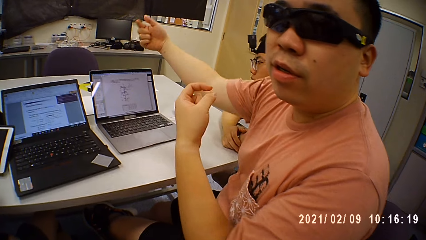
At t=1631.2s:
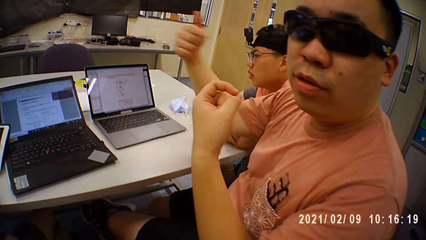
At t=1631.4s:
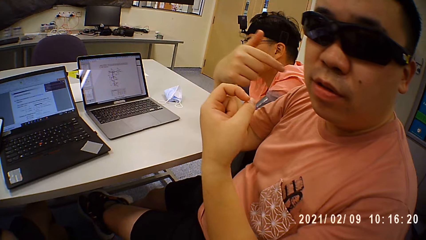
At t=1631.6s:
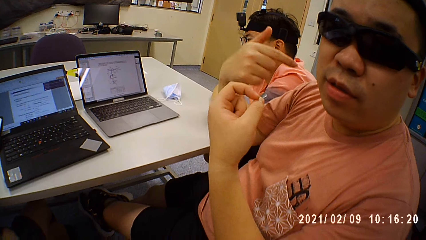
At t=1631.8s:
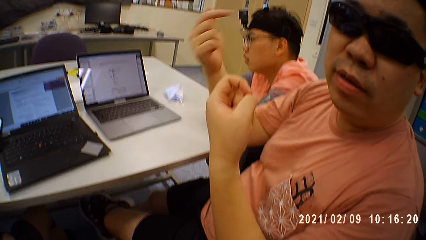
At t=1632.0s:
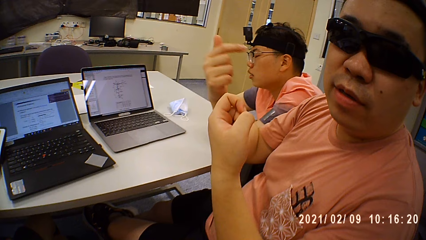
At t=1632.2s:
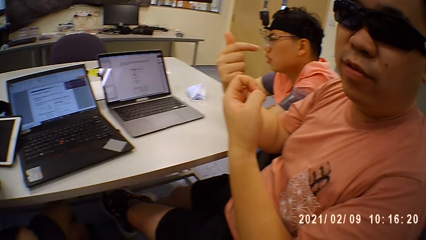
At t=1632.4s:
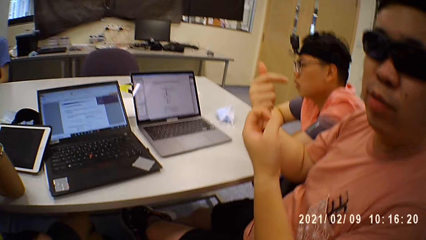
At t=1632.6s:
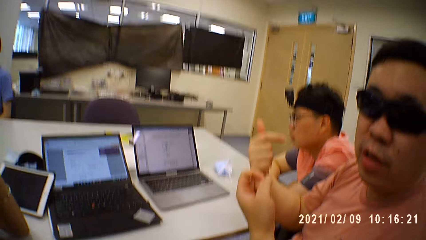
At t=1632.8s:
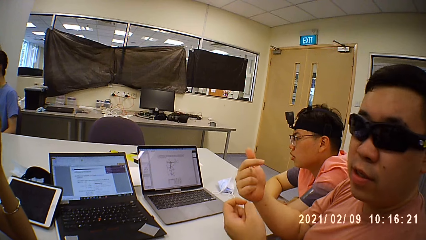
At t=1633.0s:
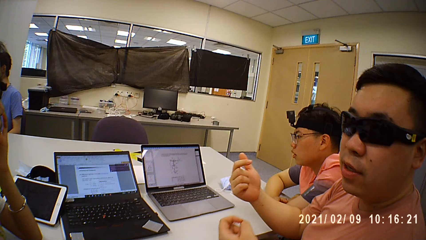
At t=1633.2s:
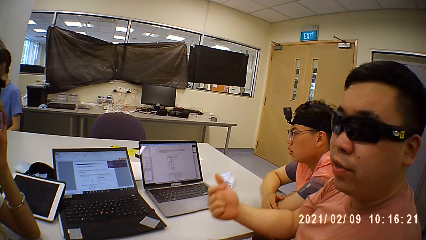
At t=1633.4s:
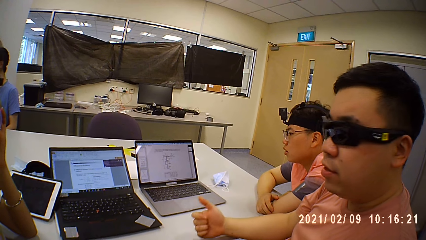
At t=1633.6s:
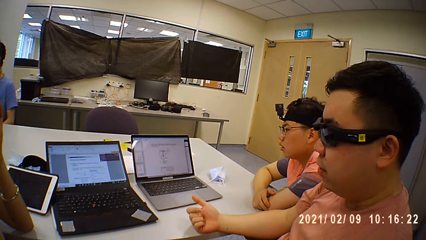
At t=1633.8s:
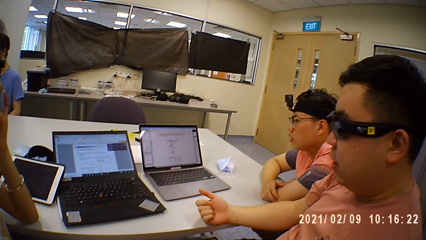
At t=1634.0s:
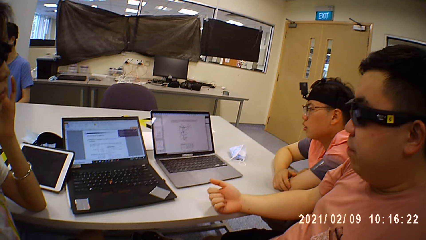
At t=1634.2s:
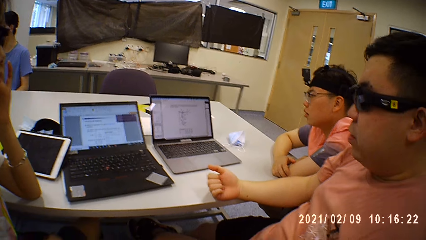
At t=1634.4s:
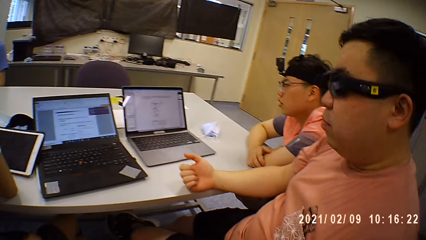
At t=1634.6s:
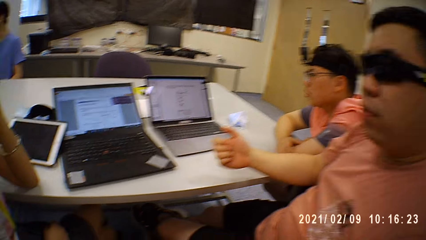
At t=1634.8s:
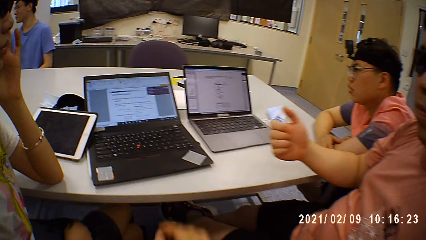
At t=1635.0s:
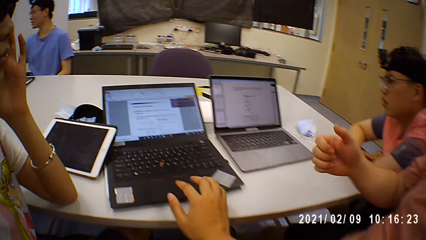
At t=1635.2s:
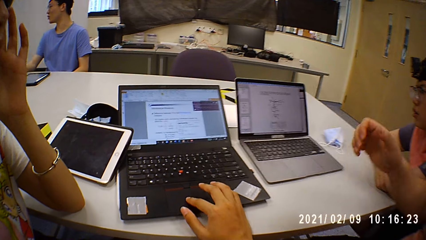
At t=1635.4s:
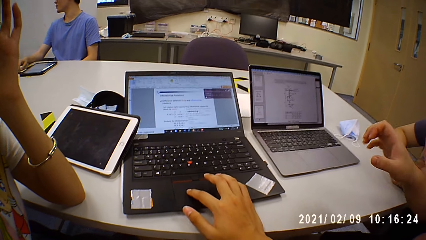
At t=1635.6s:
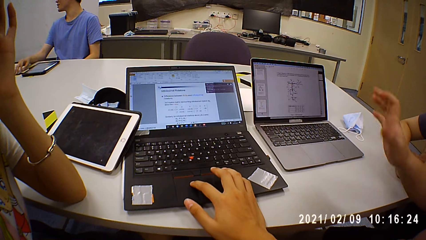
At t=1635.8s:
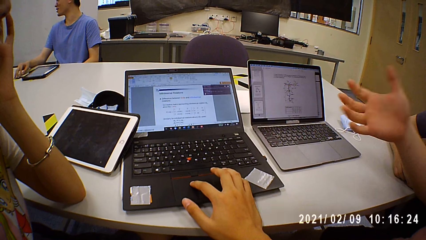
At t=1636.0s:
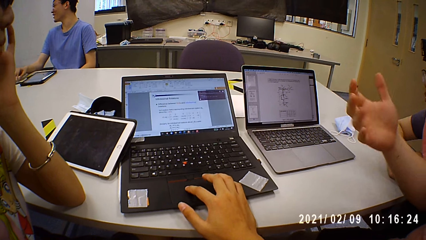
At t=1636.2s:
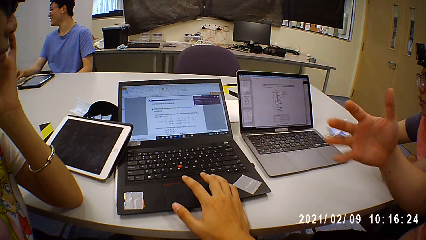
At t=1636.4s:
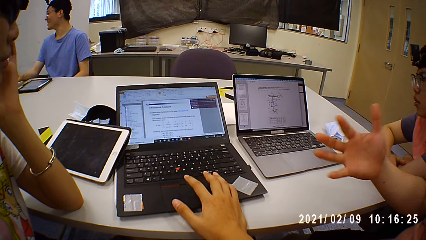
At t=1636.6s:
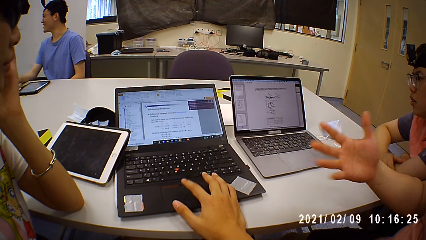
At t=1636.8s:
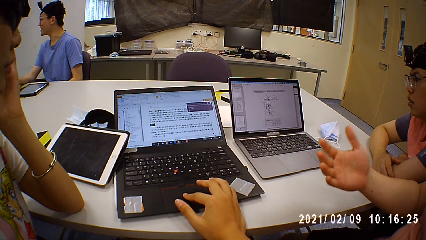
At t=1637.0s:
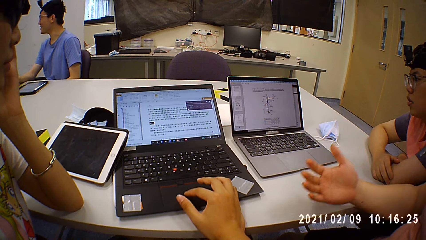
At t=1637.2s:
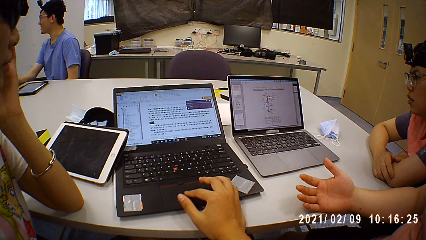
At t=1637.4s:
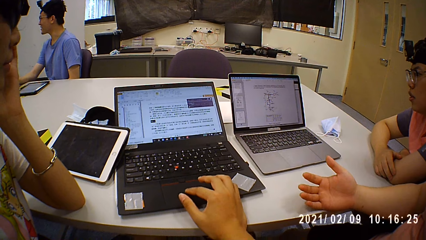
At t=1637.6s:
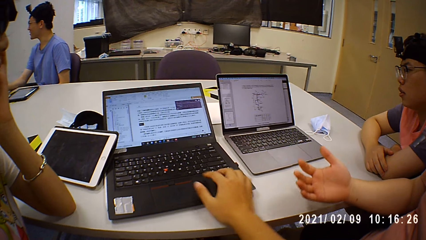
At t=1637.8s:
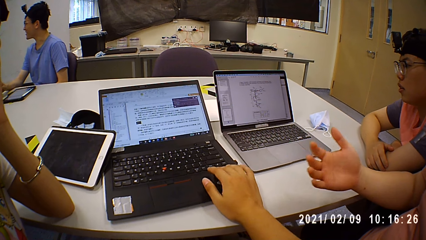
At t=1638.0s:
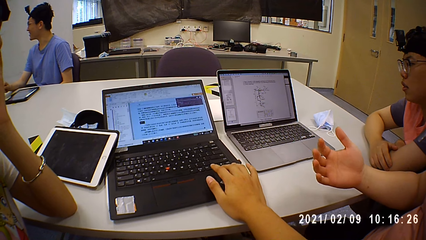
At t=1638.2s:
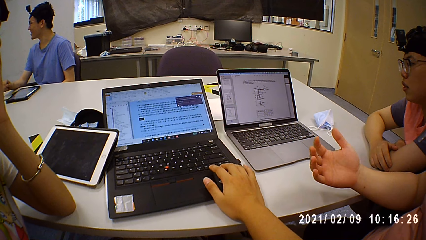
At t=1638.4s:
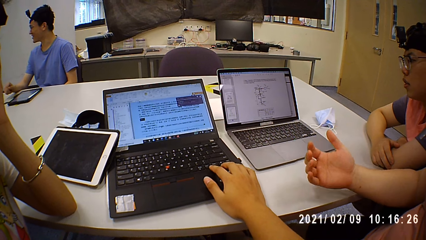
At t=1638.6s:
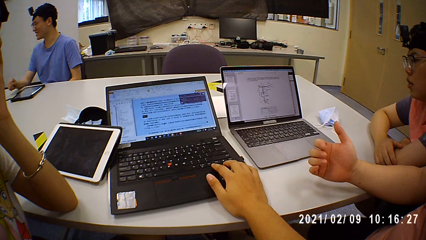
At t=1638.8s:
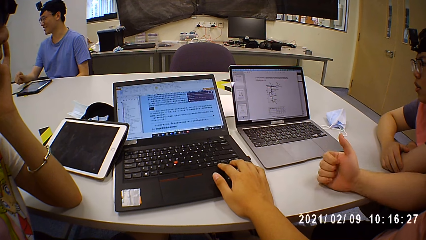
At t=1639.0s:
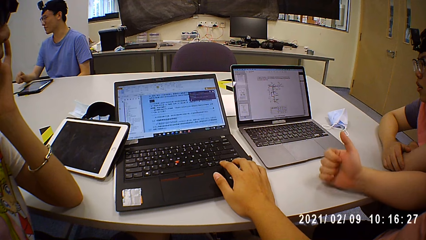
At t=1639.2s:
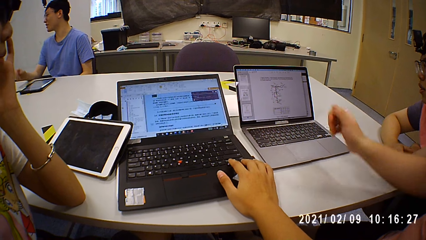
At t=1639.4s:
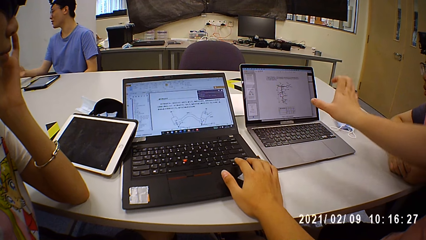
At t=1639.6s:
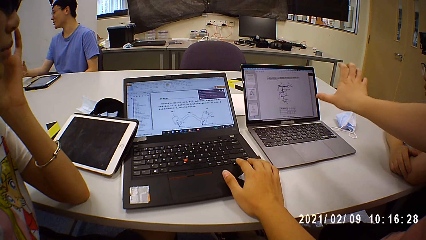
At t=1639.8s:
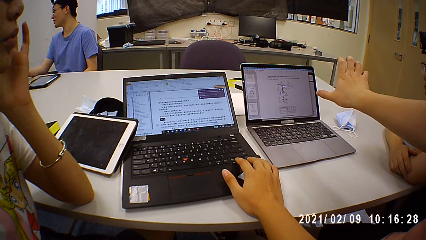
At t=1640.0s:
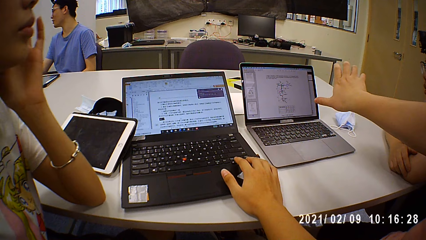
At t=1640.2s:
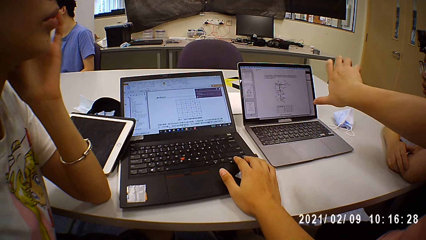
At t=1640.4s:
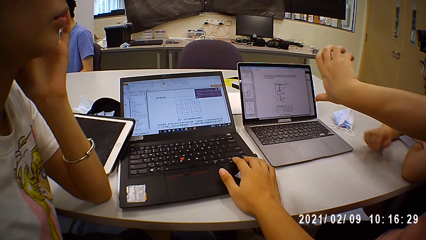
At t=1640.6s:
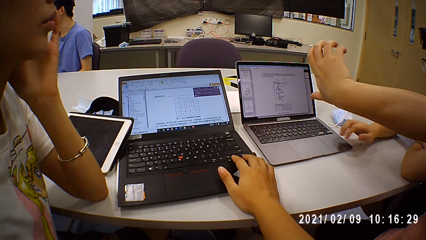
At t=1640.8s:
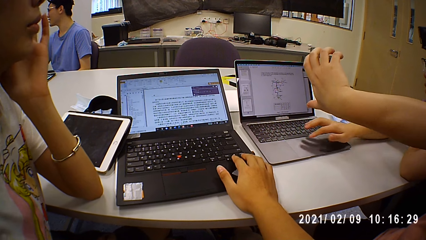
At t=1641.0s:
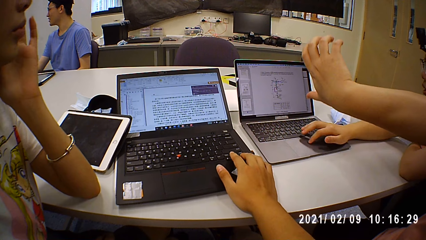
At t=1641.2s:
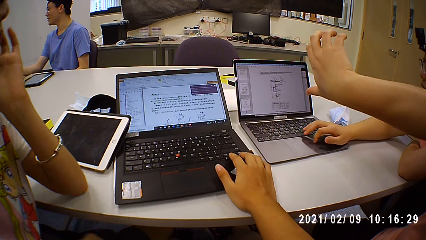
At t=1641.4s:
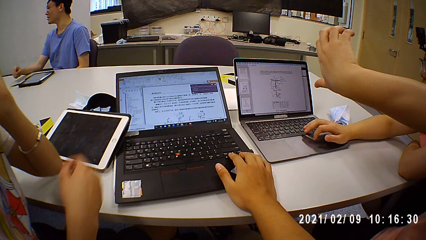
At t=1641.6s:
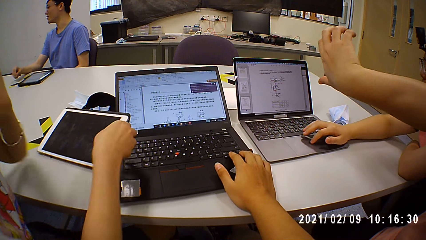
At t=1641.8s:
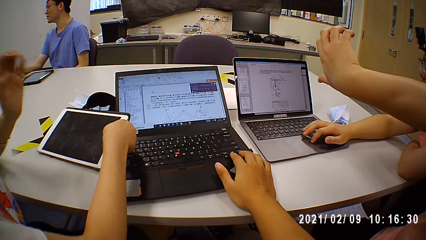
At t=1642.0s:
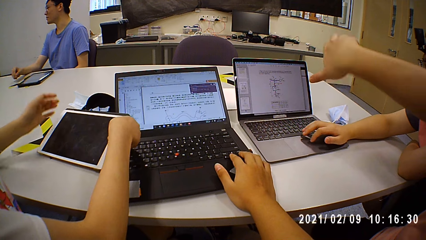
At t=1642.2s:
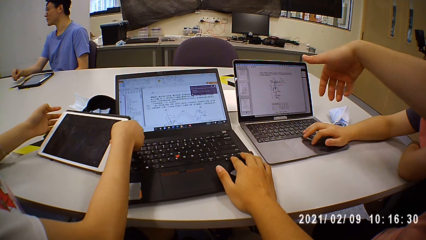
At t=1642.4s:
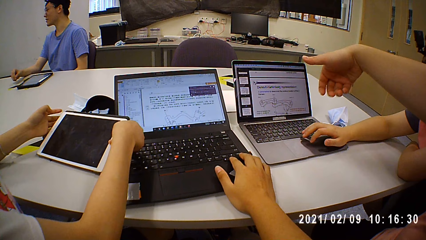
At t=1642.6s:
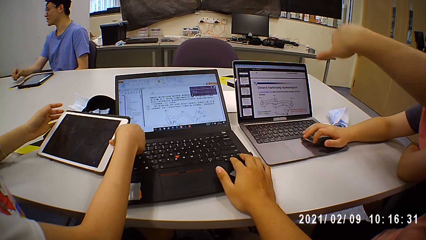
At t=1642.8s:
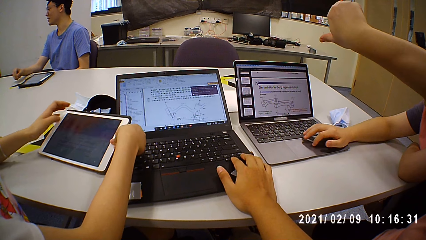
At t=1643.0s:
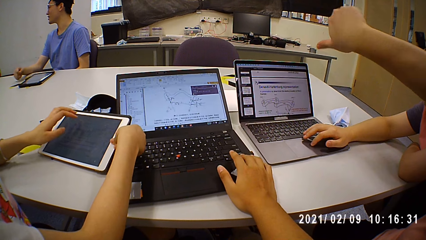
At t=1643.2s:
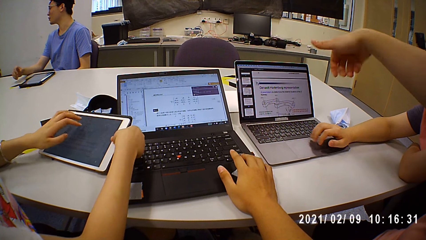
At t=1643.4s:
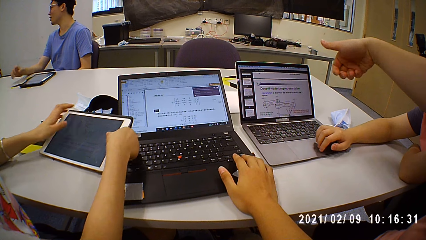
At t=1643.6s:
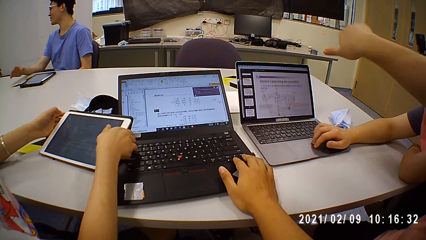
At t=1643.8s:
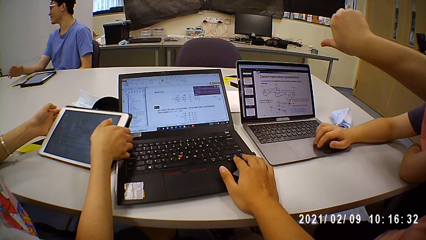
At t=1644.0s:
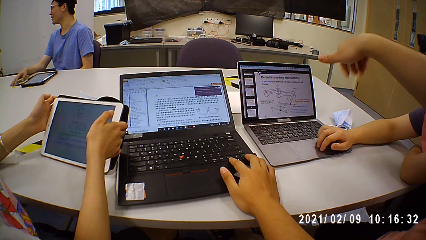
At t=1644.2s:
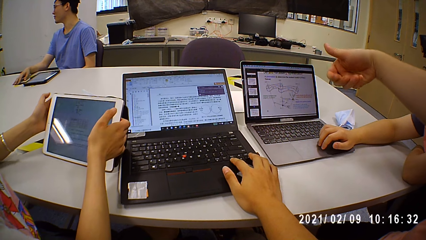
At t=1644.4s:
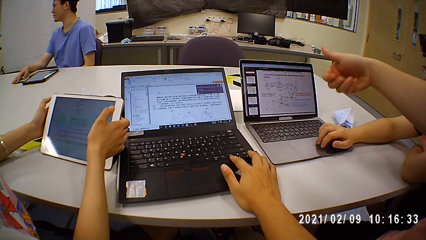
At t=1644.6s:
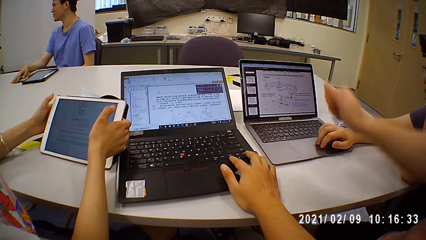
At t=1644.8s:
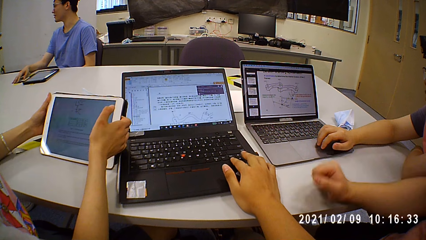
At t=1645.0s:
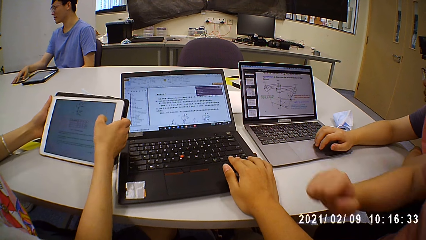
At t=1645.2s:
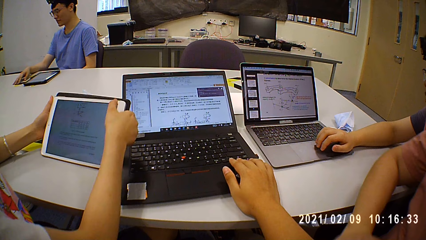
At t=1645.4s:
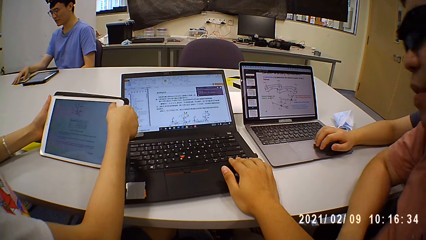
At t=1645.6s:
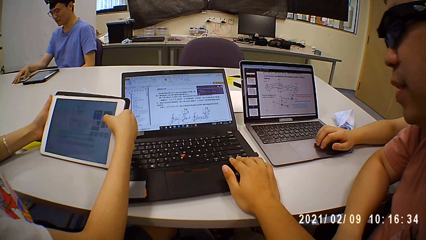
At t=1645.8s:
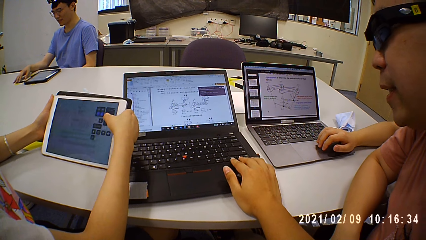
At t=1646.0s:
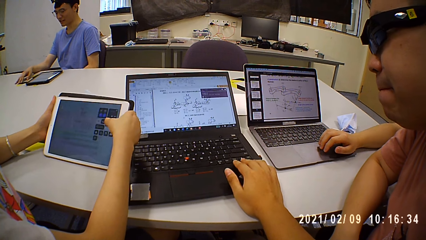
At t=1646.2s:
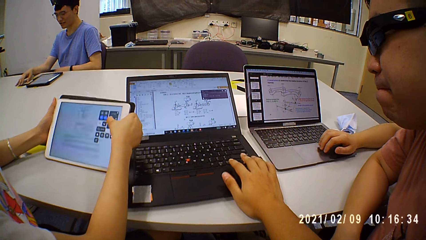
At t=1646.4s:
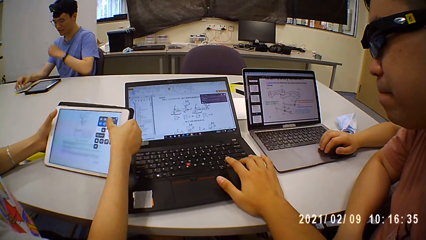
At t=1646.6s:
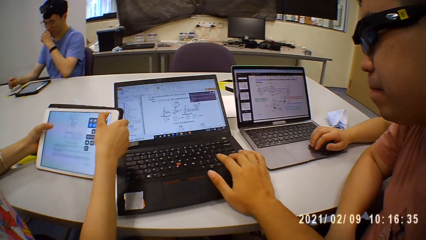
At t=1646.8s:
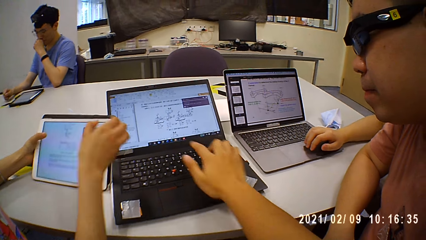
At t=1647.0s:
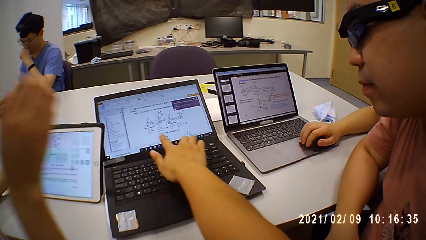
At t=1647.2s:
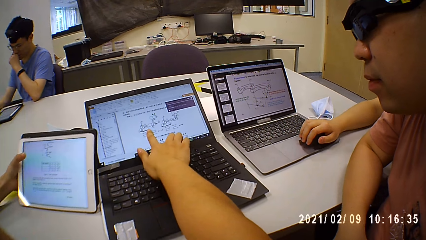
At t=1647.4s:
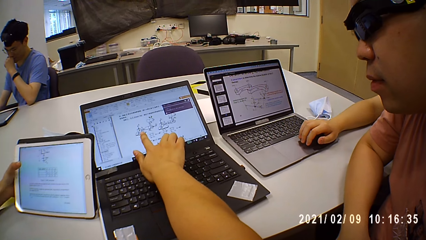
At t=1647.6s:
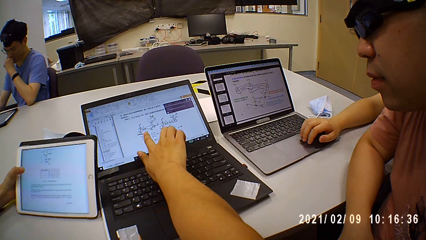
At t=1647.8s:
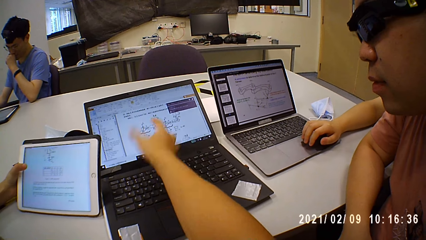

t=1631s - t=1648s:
A woman places her left hand on her face. A man places his right hand on the table. A person sits on the other side of the table. The camera wearer browses his laptop. He types on the laptop. Another woman lifts a hand. Another person clicks on the laptop. The other woman touches the tablet and picks up the tablet. She browses her tablet. The first person looks on the tablet.
